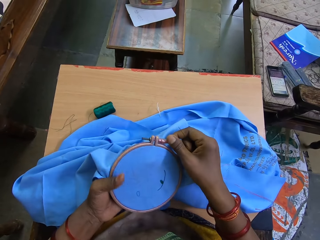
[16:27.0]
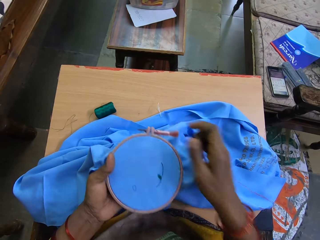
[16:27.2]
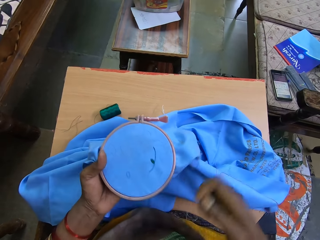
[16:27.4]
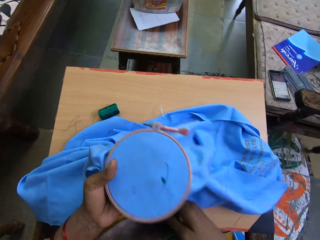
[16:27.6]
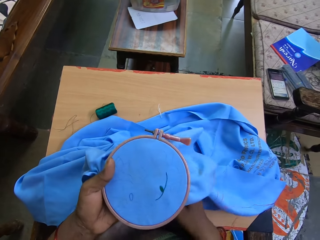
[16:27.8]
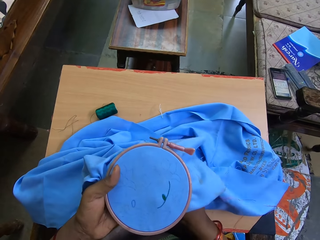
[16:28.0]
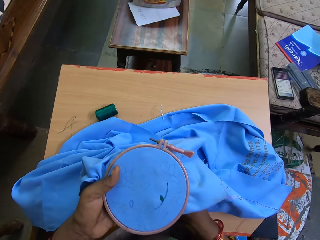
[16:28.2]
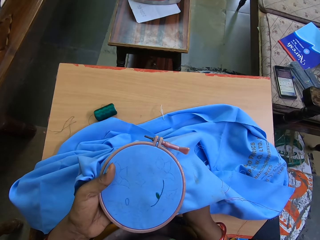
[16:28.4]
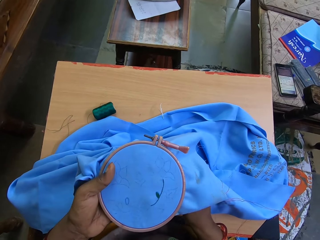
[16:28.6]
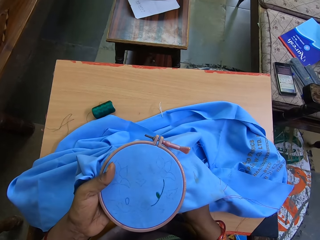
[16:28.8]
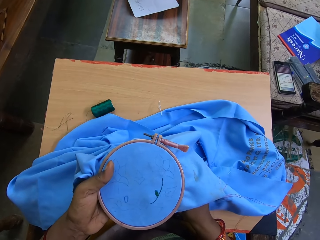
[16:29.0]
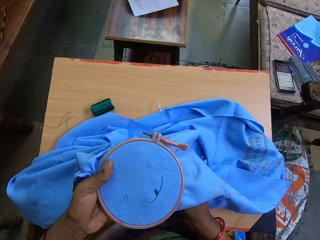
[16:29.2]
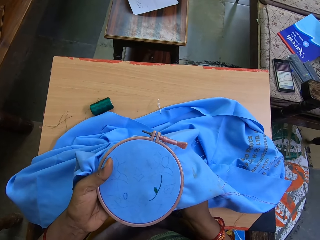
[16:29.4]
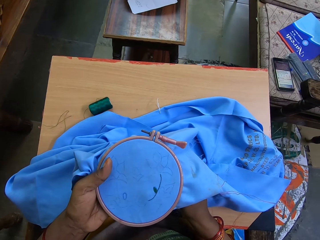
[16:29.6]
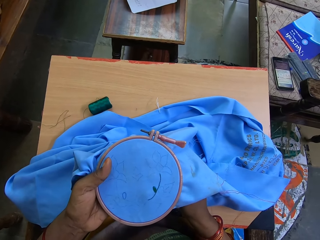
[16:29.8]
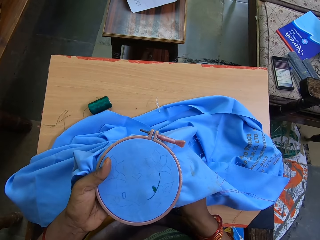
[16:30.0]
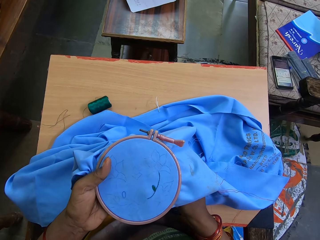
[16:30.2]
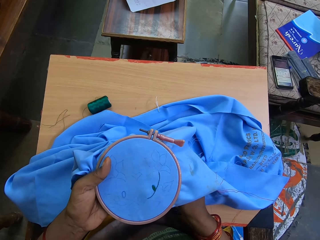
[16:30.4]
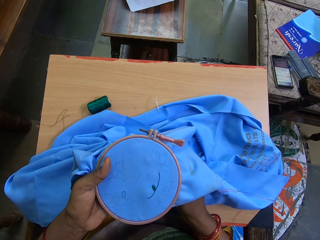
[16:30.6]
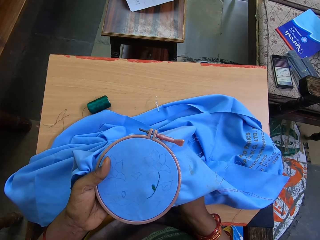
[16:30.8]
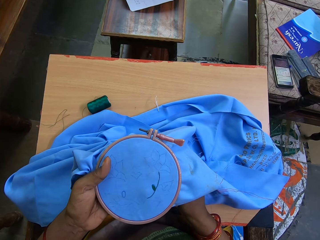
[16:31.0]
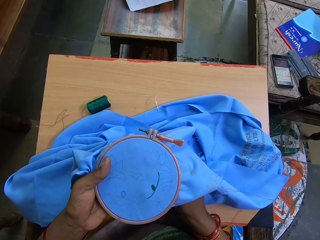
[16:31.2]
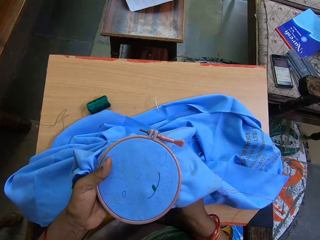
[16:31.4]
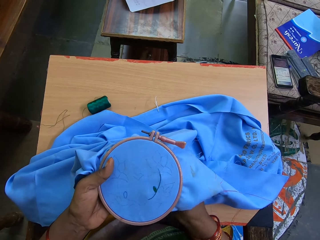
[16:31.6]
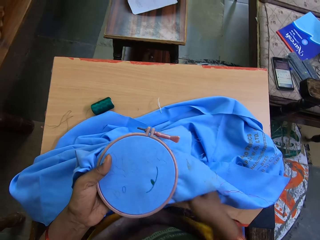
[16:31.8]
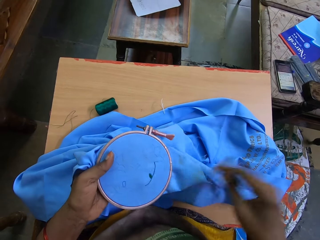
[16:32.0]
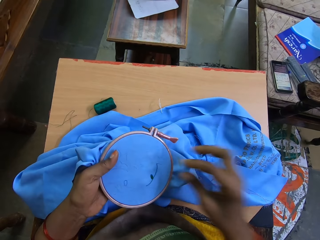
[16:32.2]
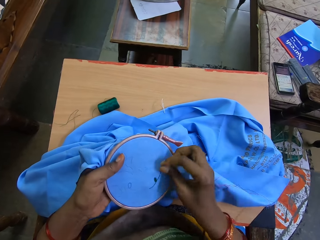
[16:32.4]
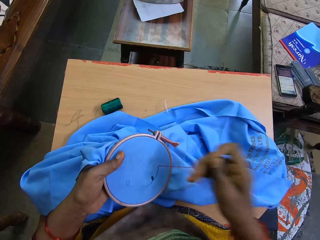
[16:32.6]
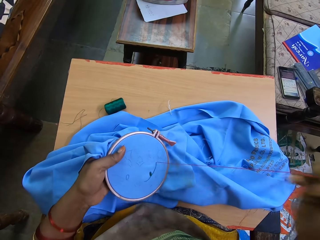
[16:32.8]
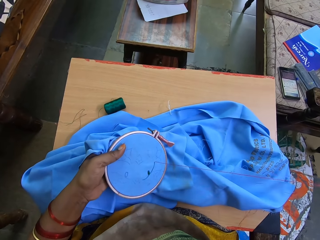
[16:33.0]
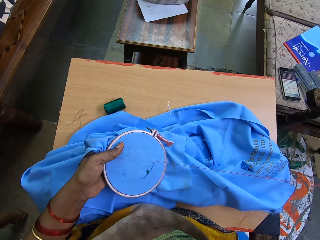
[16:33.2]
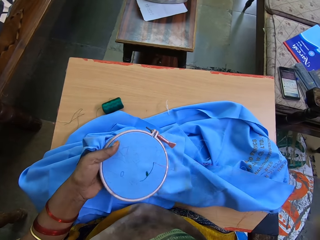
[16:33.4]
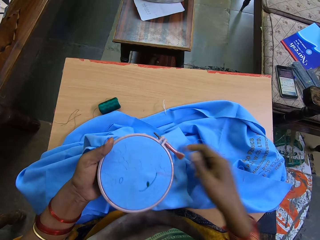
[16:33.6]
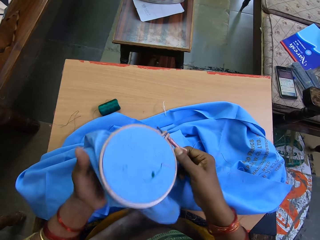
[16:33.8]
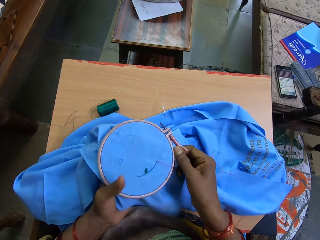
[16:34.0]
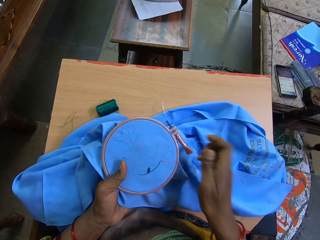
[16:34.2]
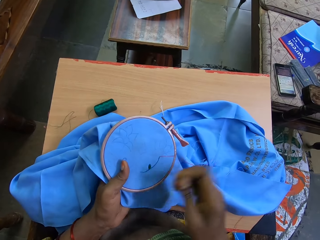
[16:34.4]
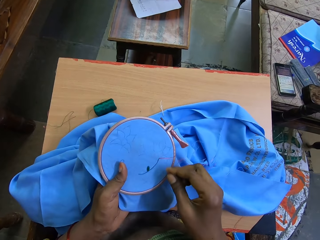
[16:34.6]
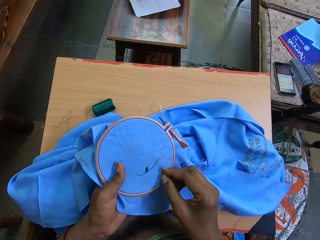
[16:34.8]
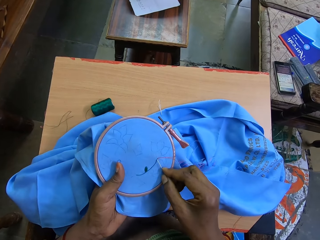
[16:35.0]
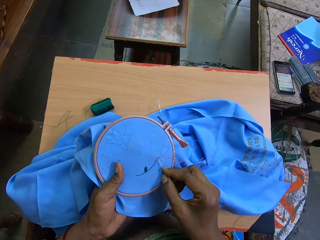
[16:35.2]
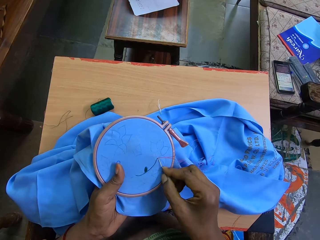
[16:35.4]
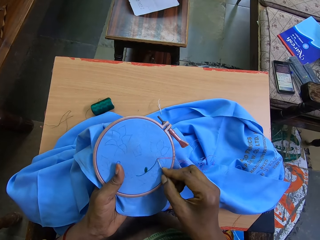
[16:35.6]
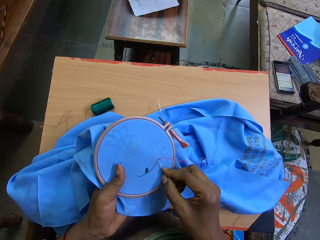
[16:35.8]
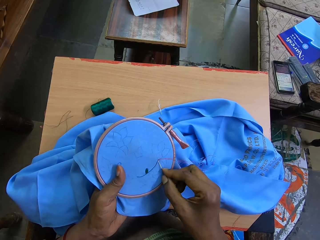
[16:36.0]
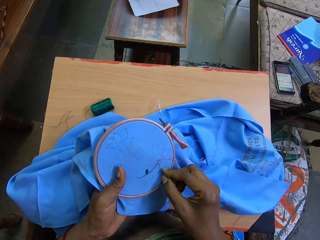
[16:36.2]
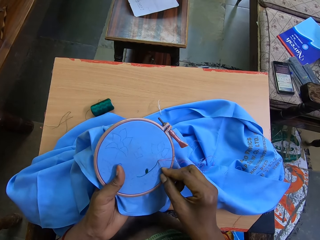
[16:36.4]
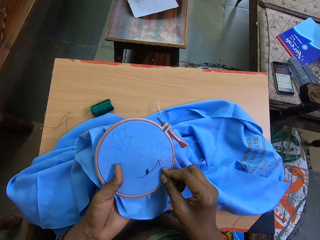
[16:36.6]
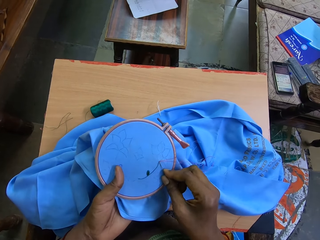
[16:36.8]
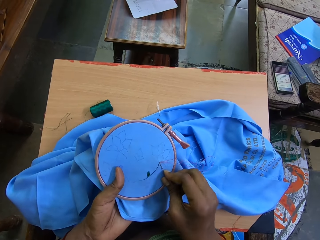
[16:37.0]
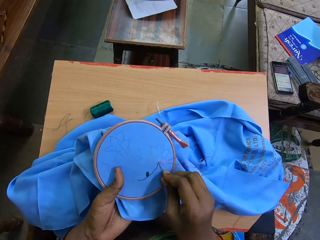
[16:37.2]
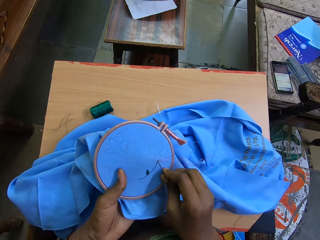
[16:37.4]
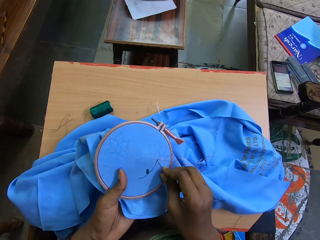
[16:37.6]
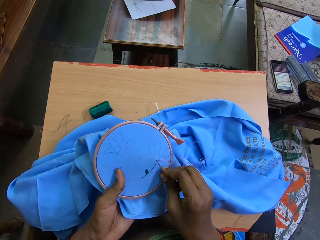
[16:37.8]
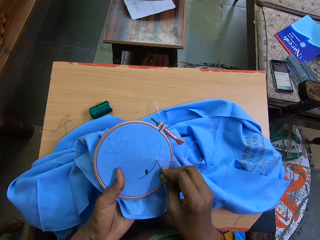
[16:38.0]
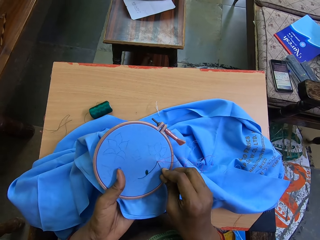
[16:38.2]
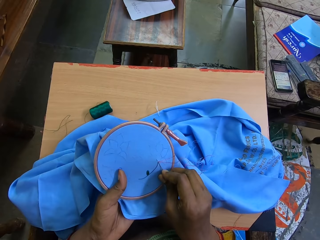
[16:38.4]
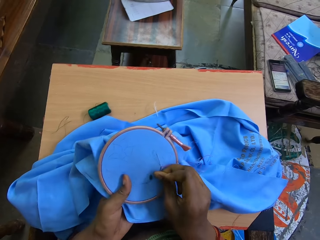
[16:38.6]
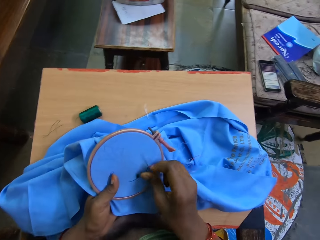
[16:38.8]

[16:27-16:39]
The camera wearer sews the cloth with a needle.

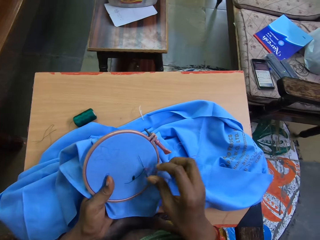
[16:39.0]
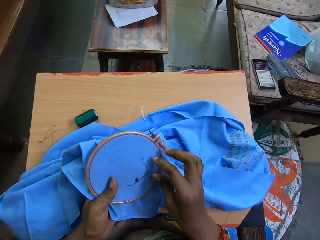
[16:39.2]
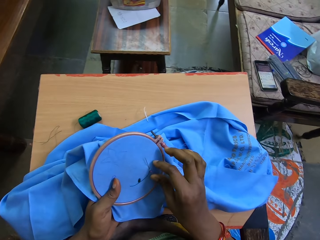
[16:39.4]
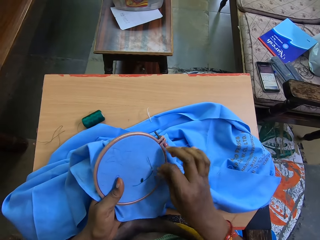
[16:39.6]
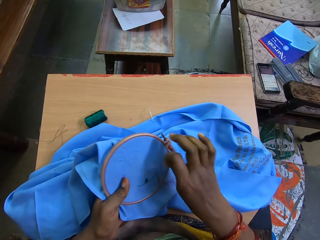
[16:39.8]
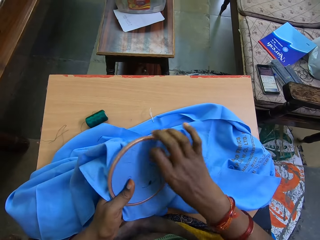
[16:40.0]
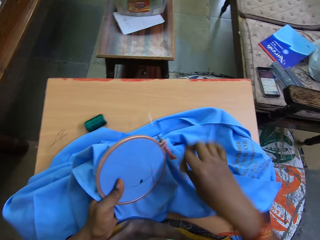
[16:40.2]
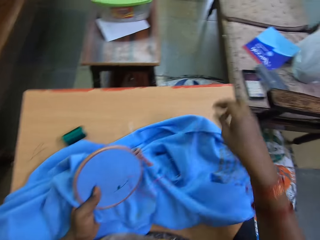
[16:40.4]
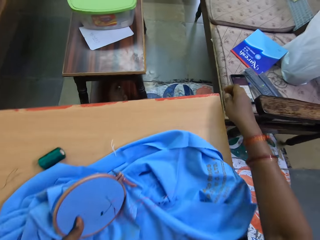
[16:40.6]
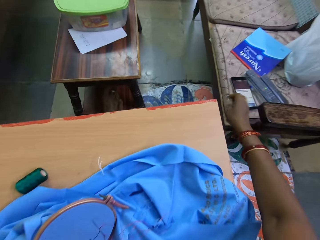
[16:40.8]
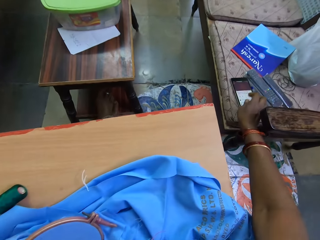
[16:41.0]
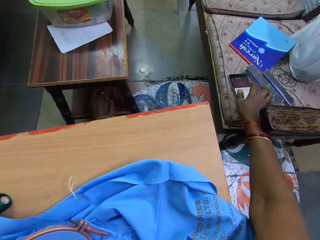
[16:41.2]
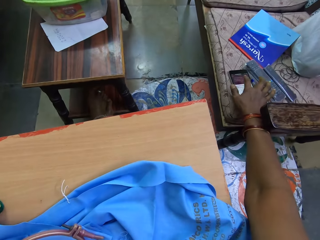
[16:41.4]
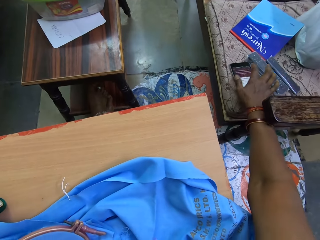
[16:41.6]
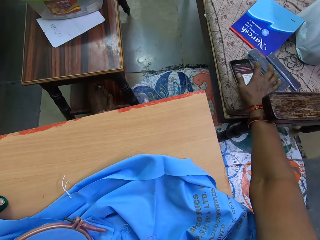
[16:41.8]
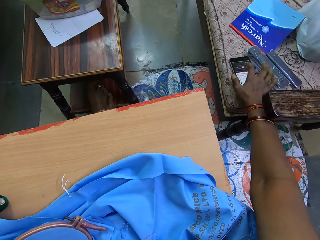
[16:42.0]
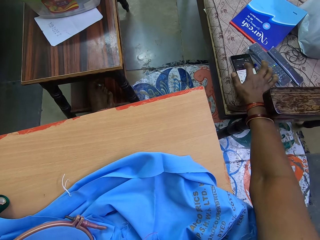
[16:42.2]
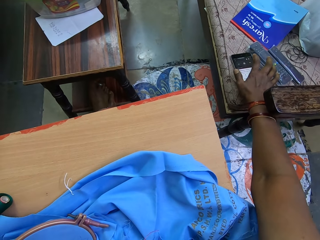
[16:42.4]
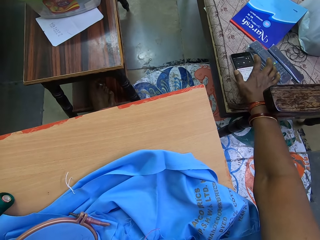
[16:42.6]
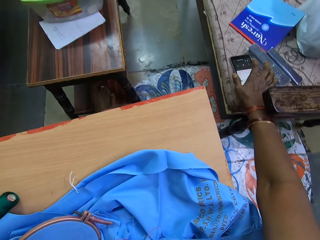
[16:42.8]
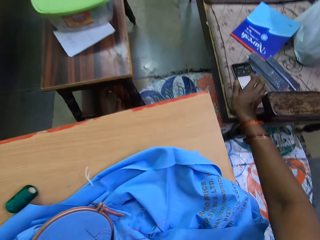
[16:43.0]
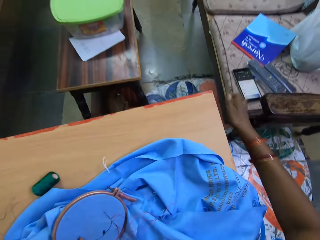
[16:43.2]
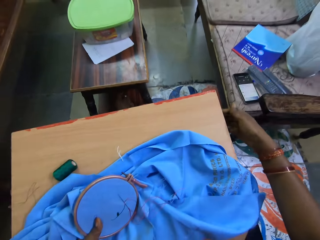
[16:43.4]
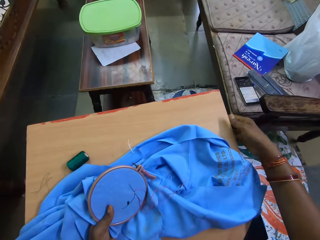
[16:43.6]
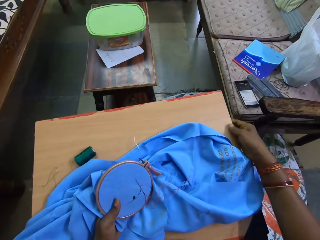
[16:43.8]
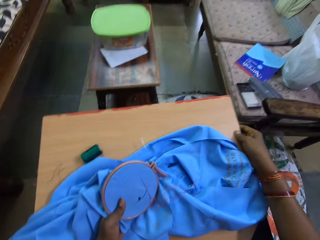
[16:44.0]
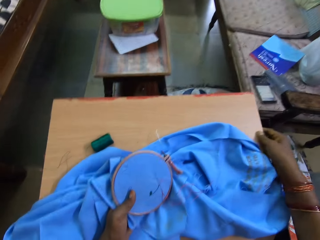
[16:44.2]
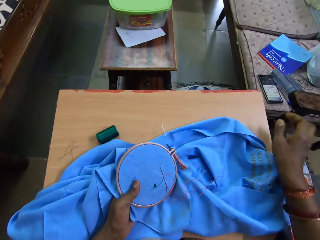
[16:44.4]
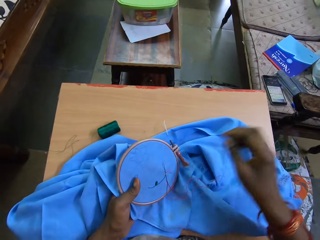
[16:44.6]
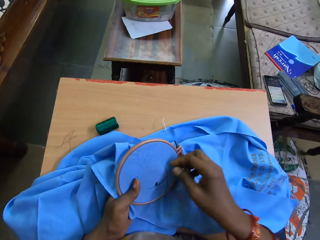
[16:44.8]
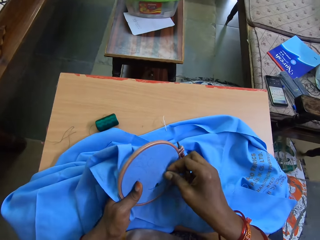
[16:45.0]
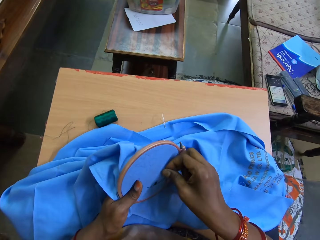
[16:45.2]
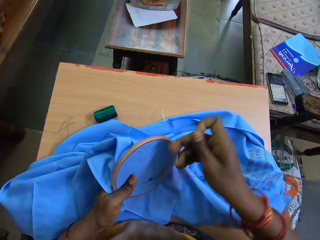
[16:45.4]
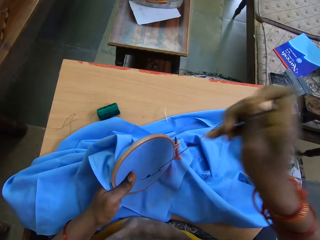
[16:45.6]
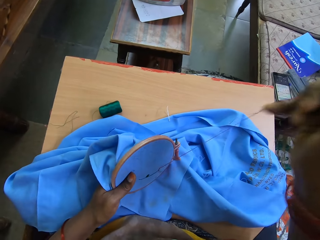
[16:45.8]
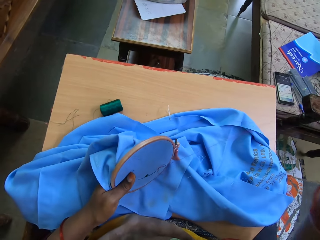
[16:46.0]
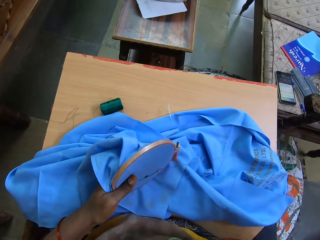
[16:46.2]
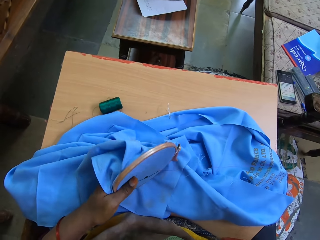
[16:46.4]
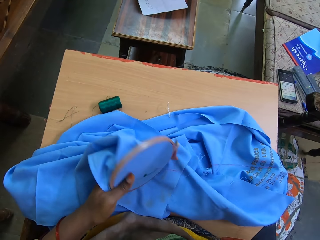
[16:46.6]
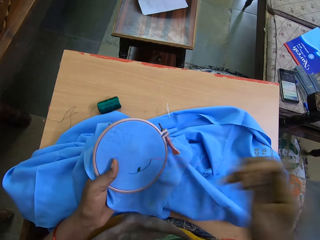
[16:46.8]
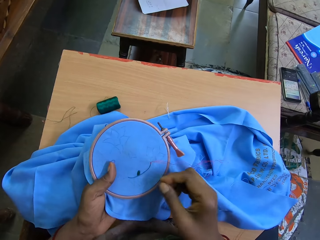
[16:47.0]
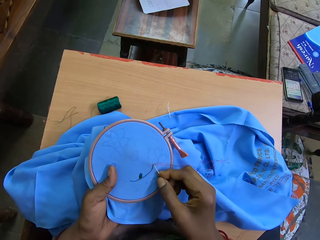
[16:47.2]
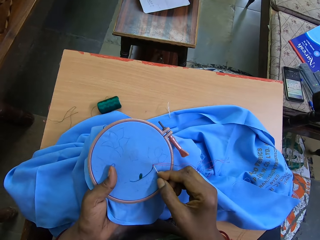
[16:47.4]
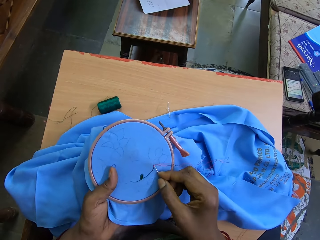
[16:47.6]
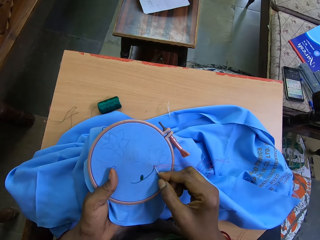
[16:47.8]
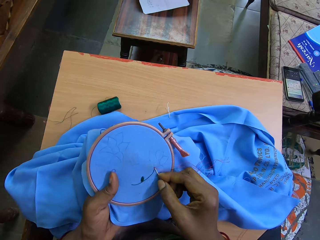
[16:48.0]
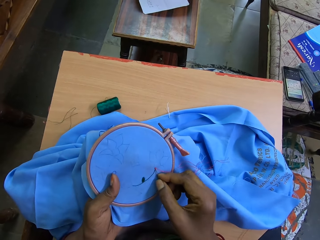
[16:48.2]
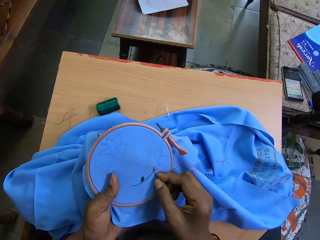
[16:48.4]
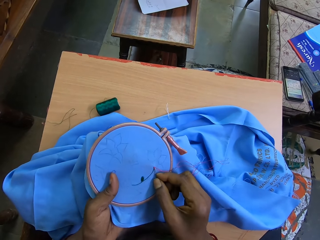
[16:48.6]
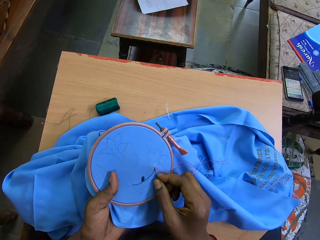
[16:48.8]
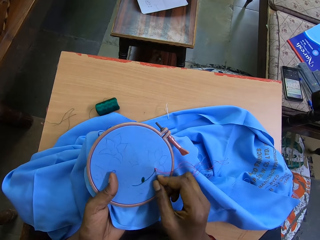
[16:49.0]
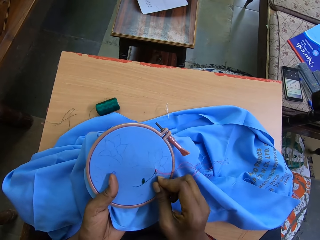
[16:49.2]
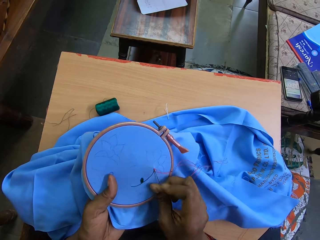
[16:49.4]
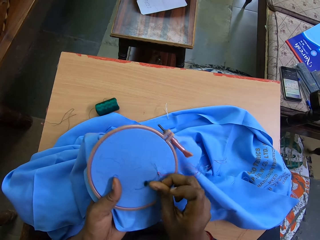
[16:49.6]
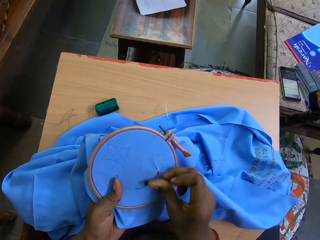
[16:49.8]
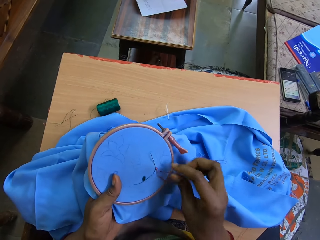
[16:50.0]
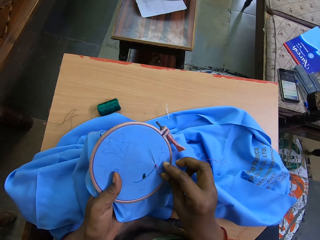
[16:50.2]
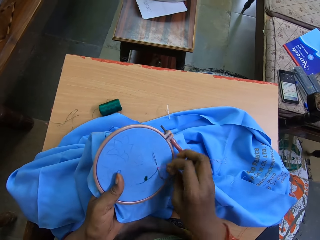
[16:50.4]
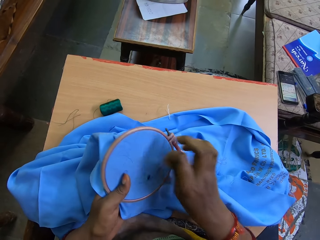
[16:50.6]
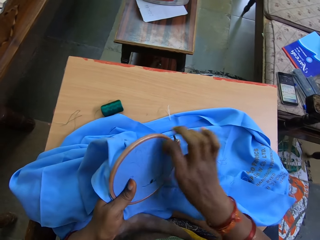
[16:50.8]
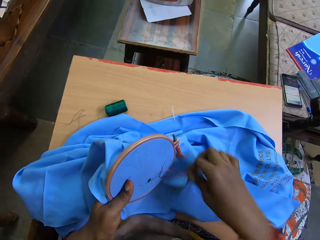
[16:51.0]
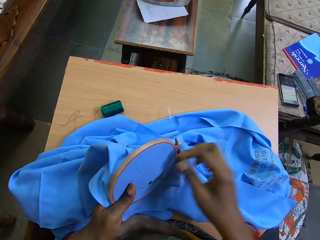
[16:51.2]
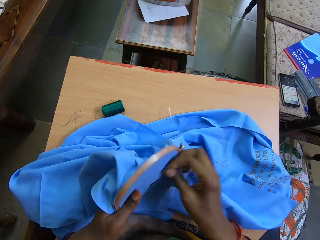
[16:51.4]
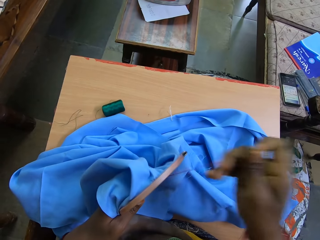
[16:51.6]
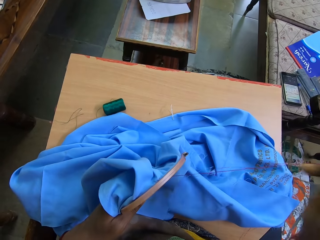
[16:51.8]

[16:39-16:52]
The camera wearer touches her phone. They sew the cloth with a needle.
